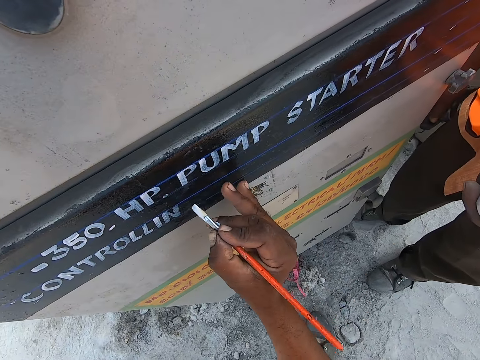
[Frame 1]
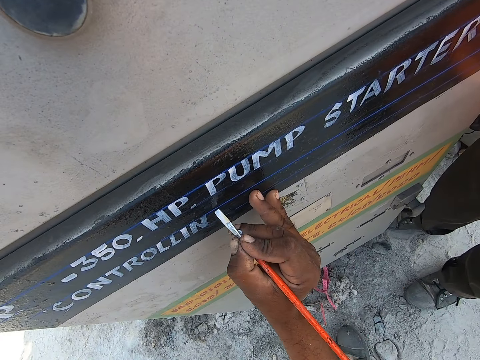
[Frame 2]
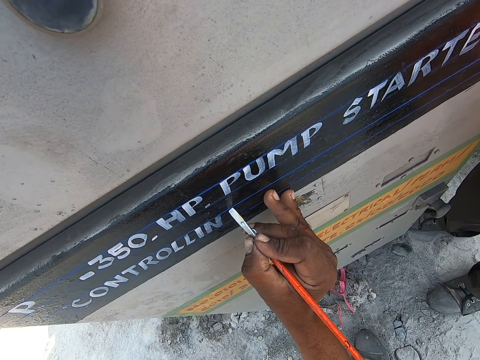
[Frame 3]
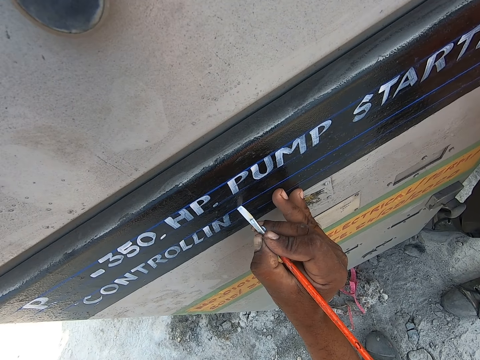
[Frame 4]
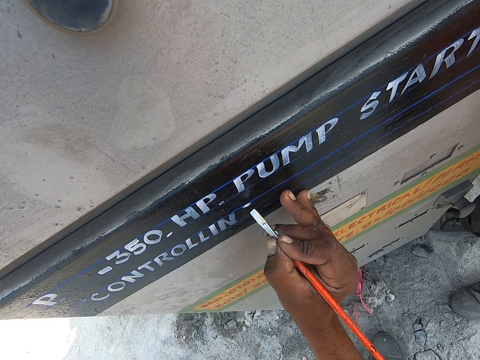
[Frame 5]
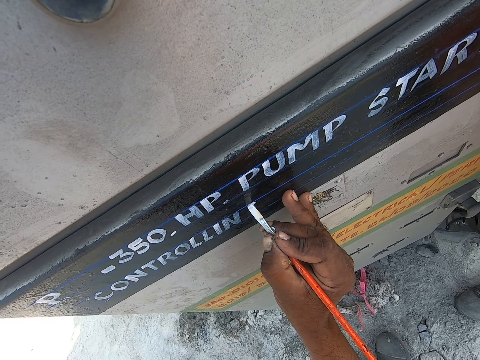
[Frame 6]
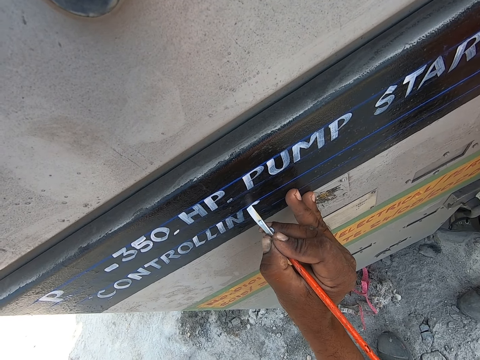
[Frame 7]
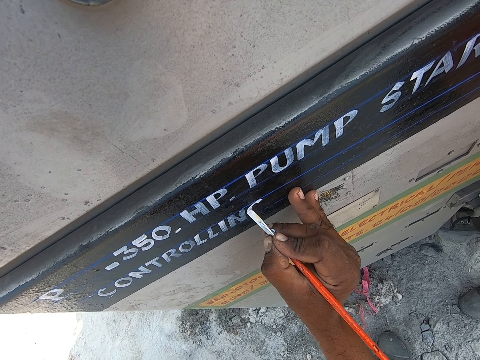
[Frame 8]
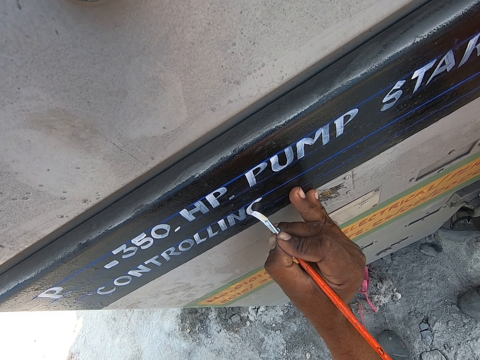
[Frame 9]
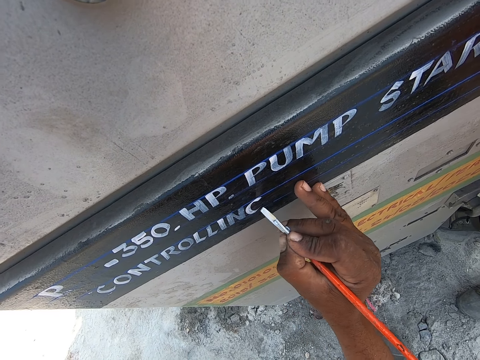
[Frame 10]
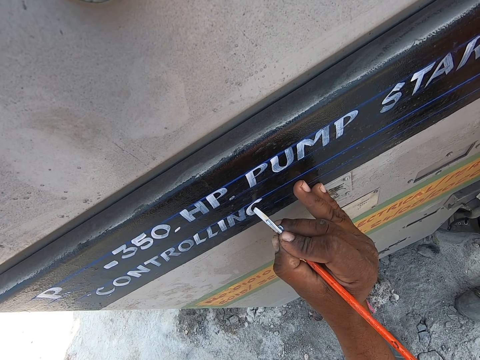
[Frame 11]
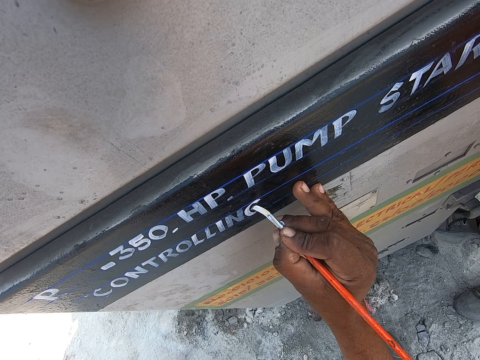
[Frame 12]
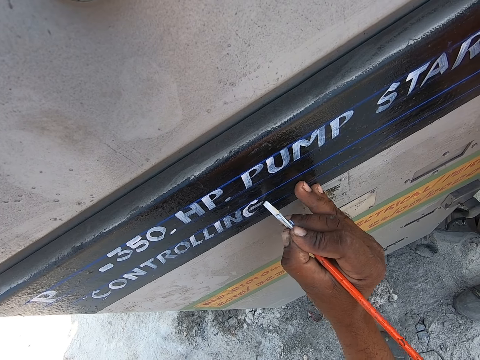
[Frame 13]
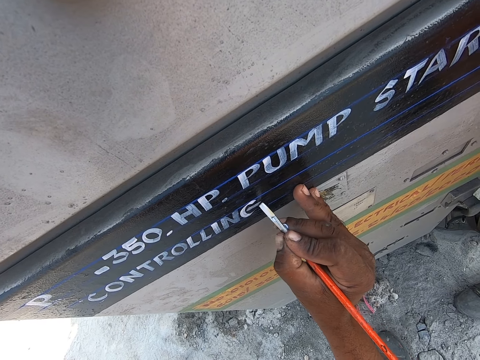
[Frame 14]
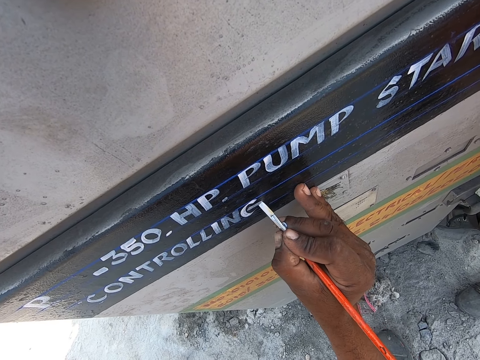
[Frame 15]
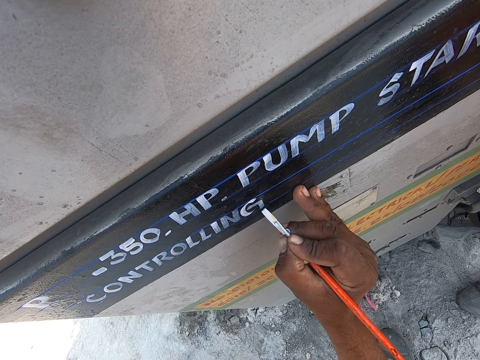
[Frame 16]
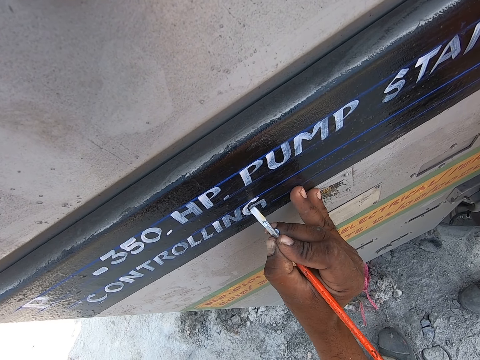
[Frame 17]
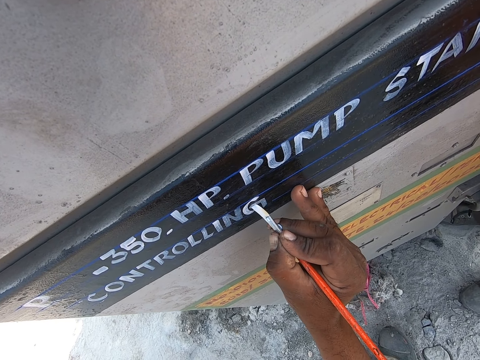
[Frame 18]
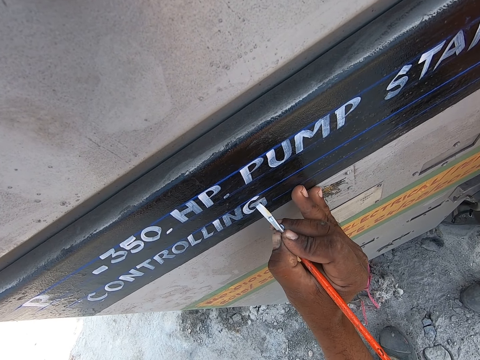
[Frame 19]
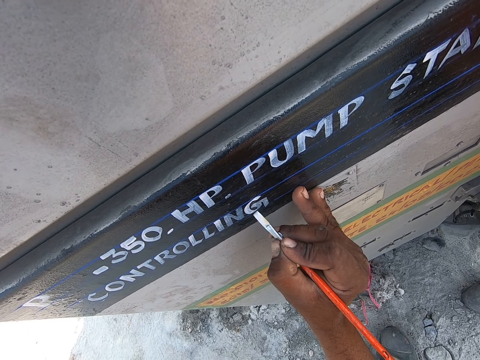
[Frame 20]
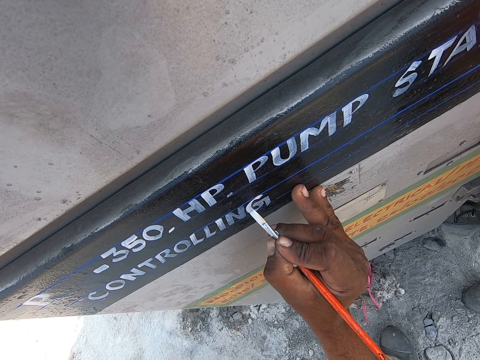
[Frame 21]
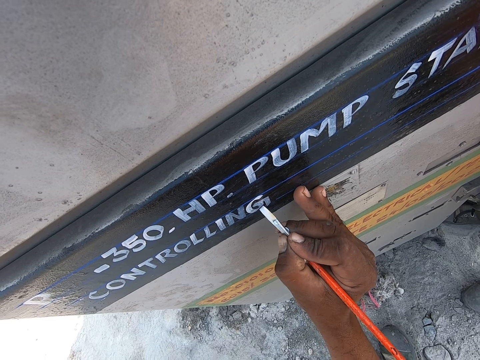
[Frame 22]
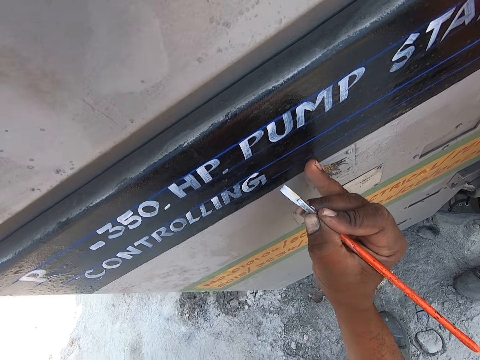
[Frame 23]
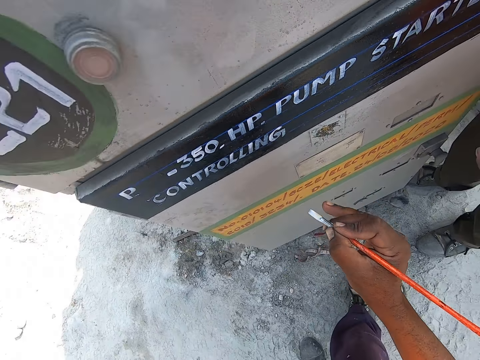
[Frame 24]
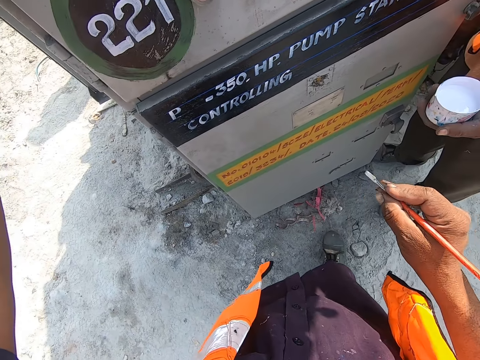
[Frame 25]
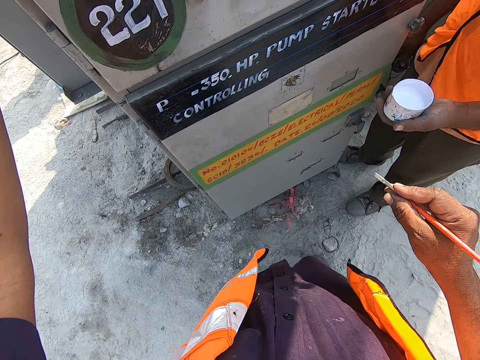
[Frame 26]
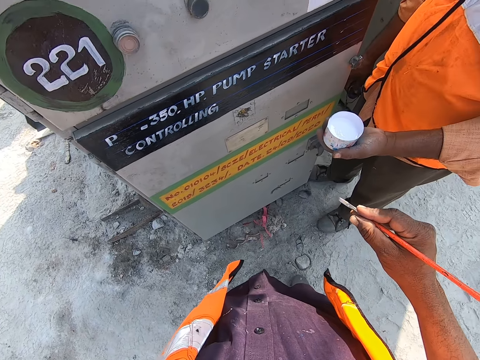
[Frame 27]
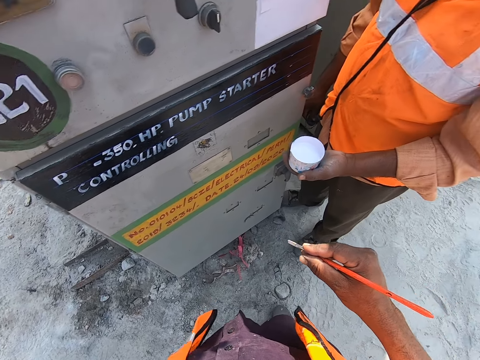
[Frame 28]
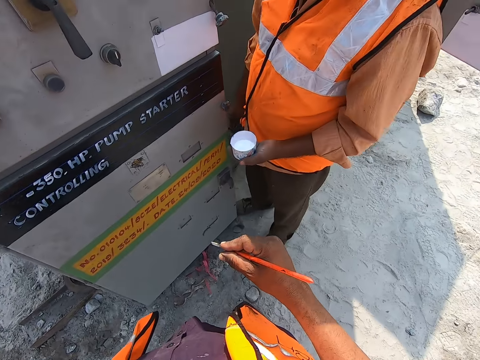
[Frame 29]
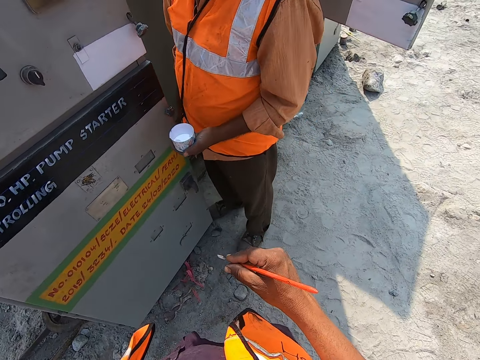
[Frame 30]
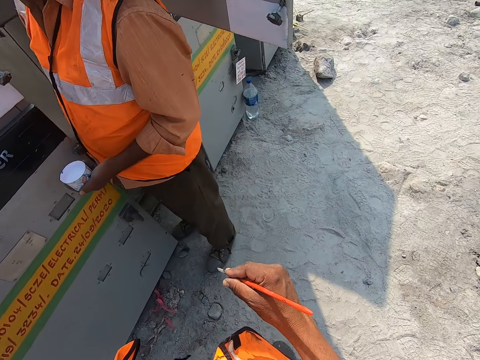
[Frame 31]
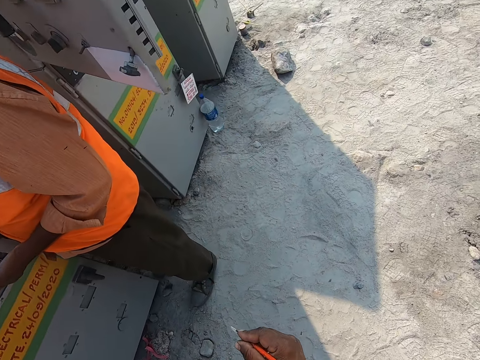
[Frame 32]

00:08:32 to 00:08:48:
The camera wearer writes on the metal with the paint brush. They draw on the wall using the paint brush. They look around.

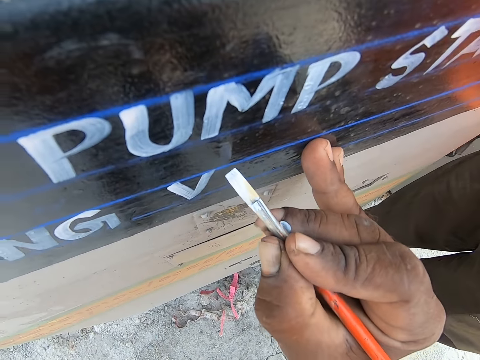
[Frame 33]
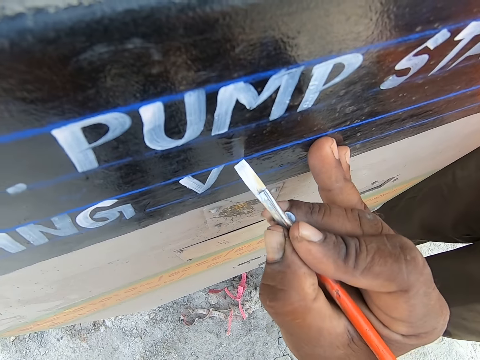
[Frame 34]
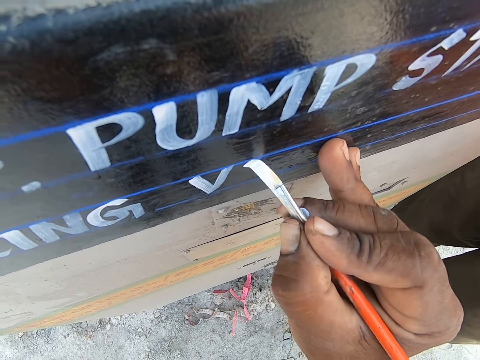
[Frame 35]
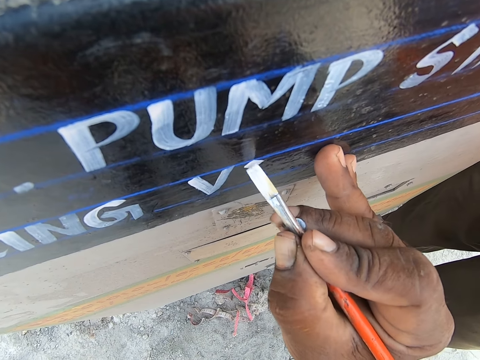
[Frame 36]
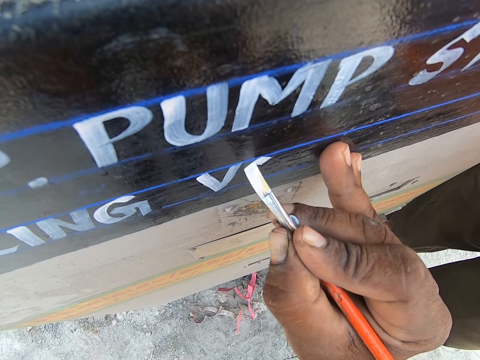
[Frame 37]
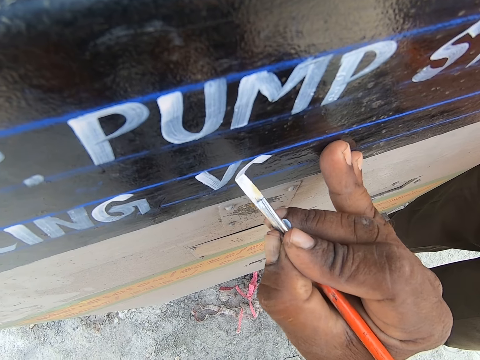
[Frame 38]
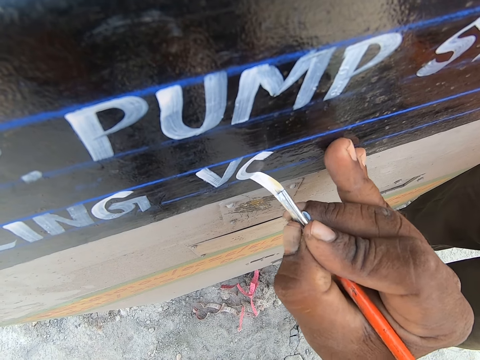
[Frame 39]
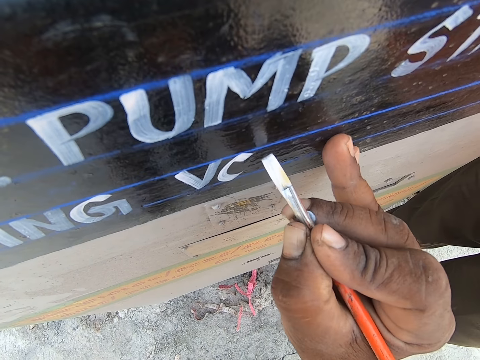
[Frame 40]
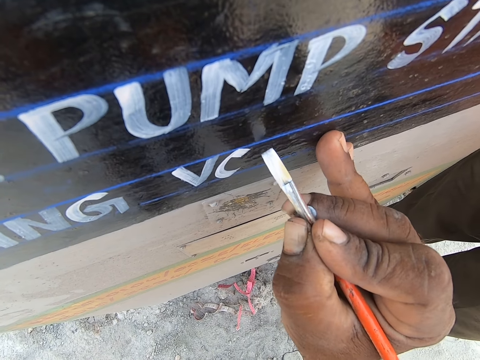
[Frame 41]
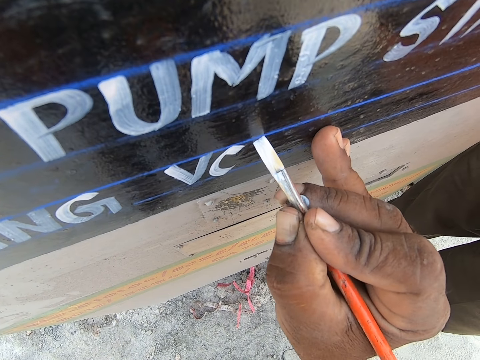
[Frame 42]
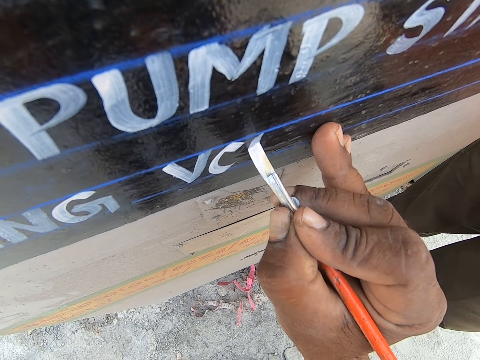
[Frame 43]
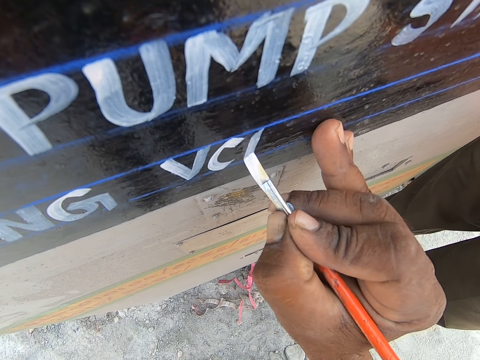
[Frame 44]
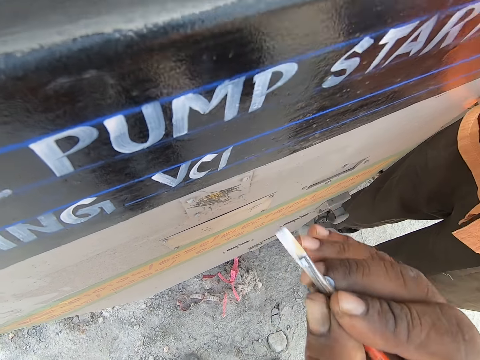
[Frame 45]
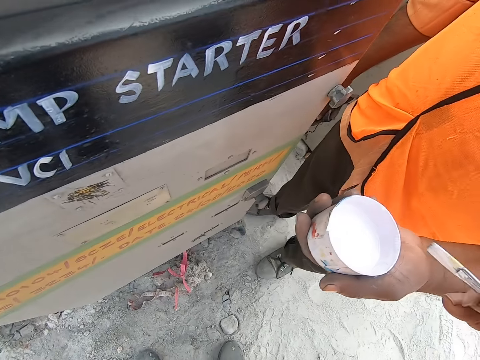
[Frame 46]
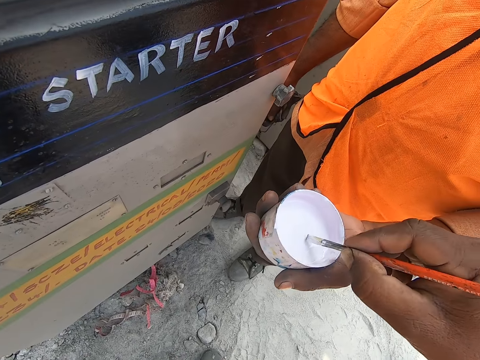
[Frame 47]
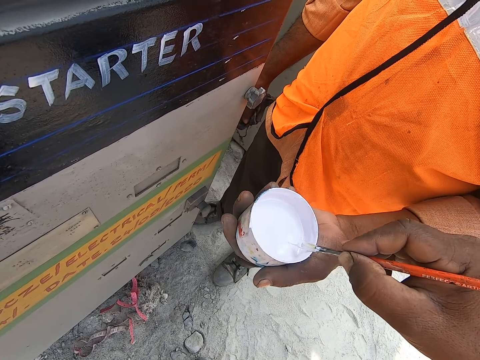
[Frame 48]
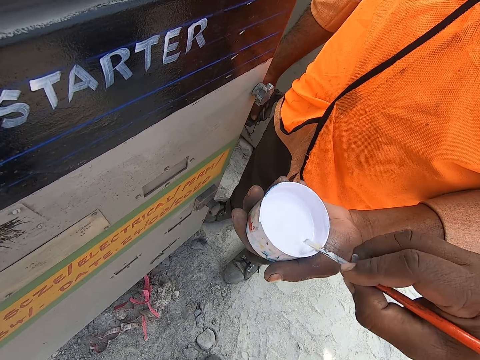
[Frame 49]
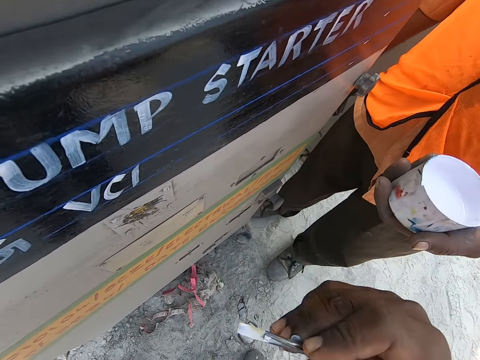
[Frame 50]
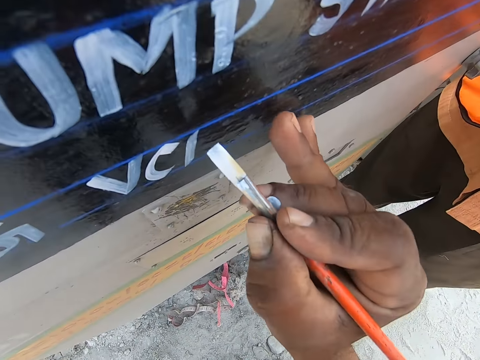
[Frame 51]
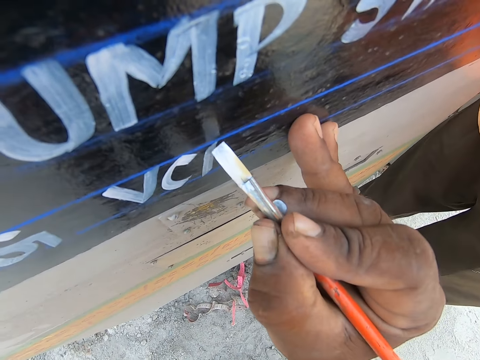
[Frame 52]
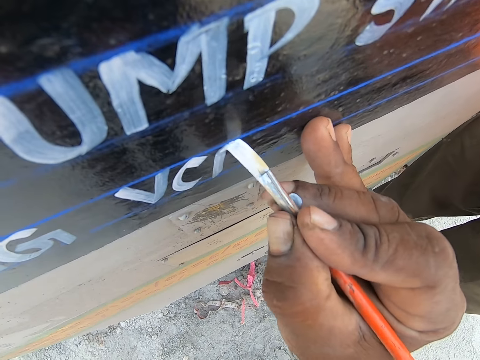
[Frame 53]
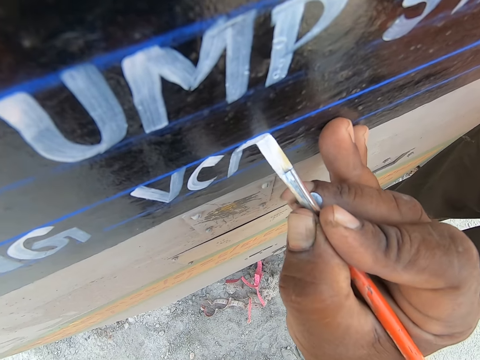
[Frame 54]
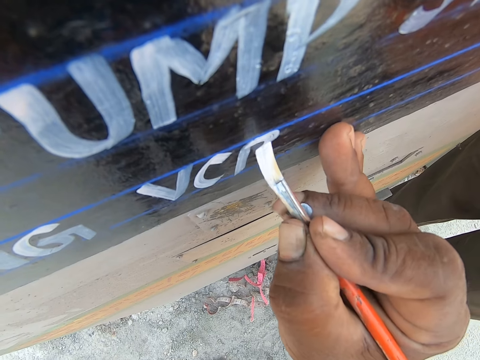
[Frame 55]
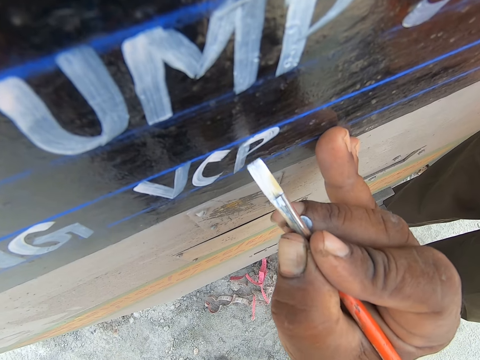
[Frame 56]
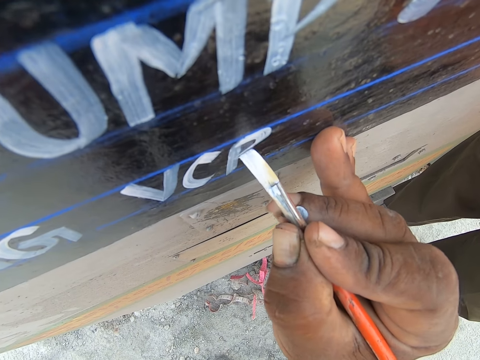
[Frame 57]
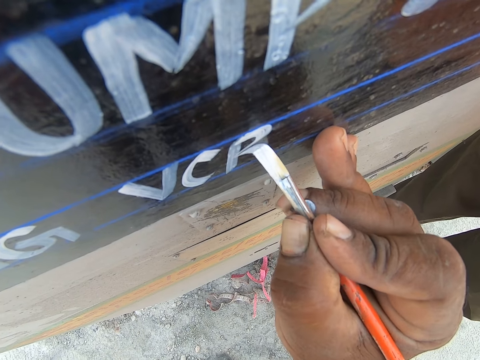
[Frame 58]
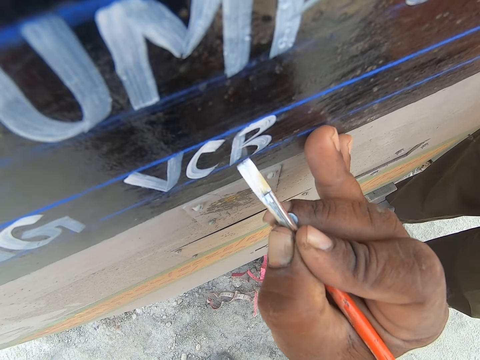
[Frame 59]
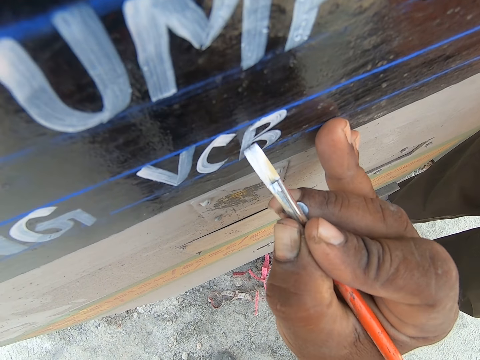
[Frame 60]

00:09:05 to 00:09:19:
The camera wearer writes on the metal with the paint brush. They dip the brush in the paint on the container with the right hand. They write on an electrical controller pump with the paint brush.
